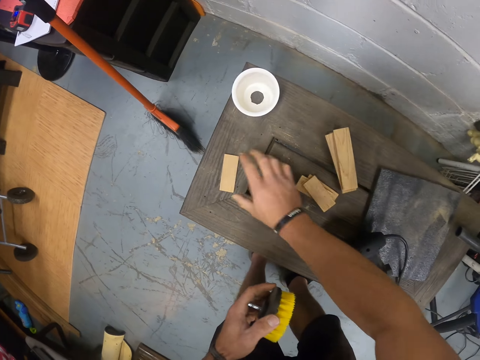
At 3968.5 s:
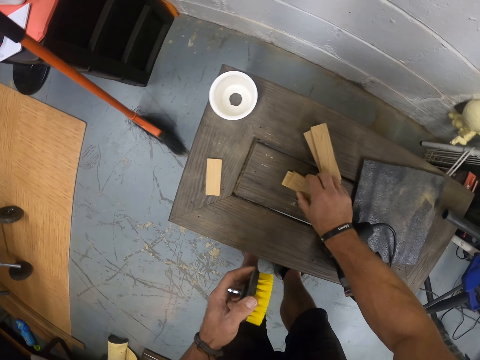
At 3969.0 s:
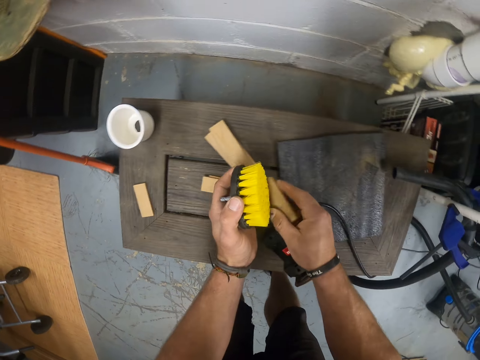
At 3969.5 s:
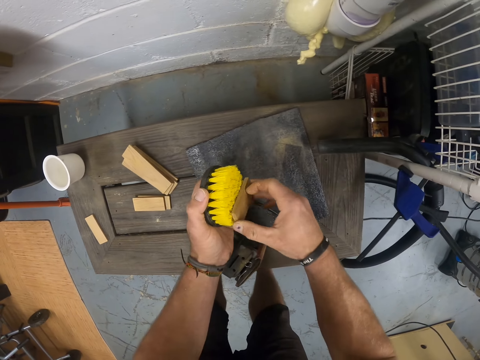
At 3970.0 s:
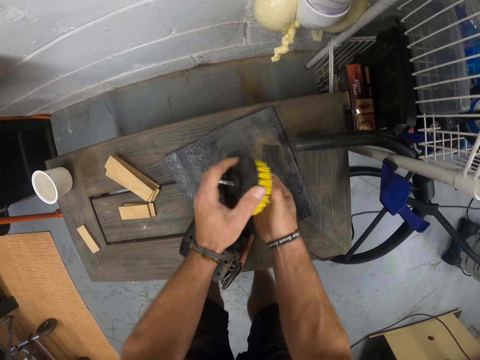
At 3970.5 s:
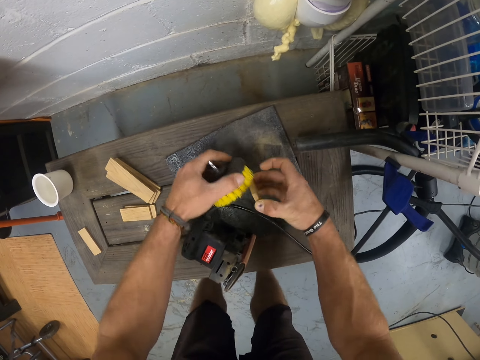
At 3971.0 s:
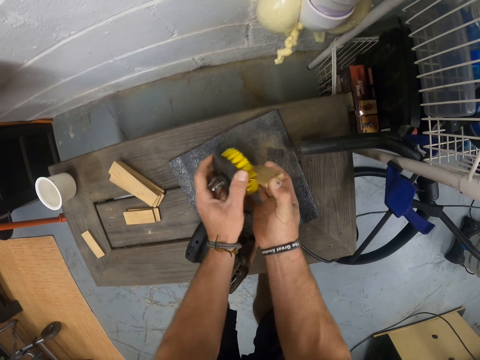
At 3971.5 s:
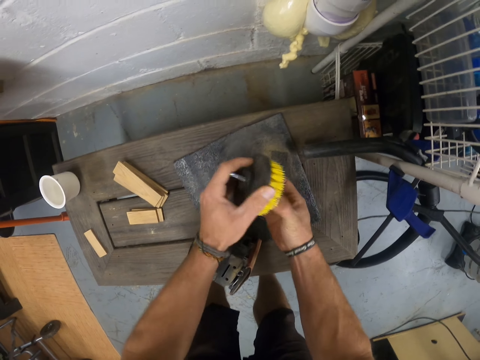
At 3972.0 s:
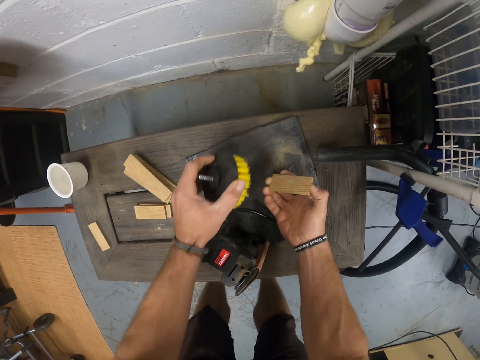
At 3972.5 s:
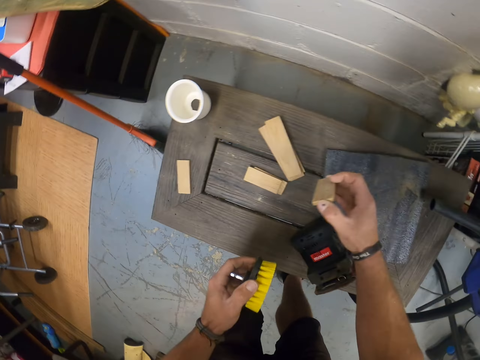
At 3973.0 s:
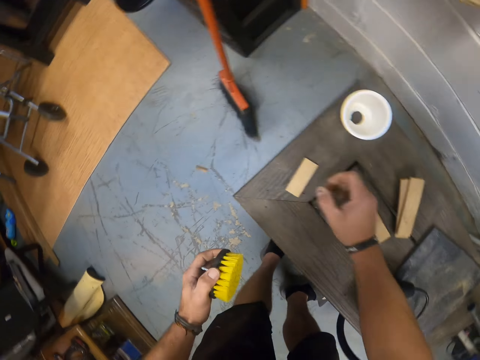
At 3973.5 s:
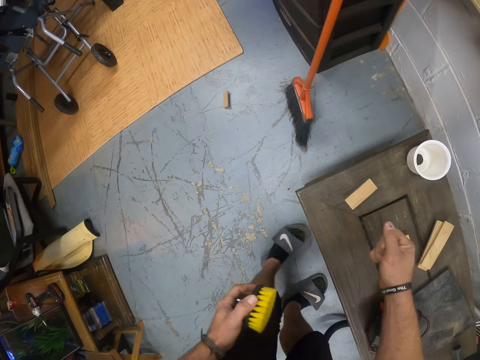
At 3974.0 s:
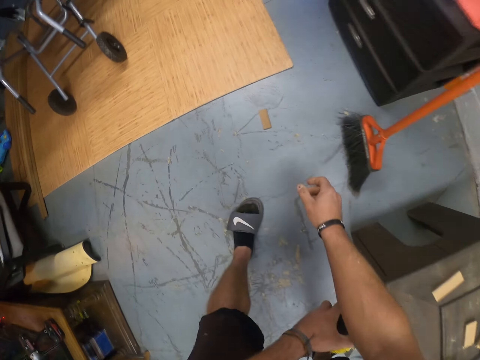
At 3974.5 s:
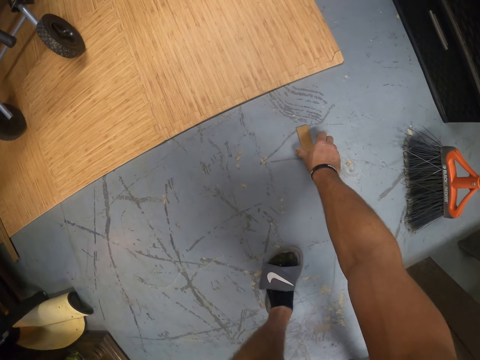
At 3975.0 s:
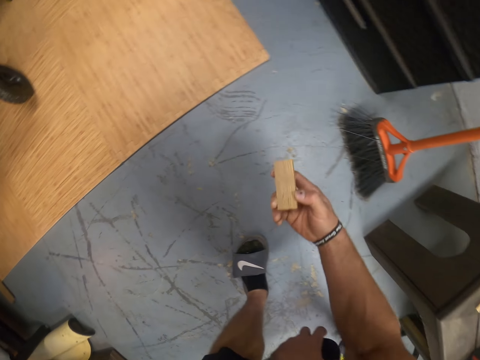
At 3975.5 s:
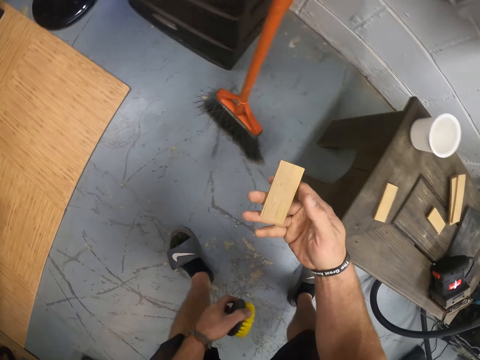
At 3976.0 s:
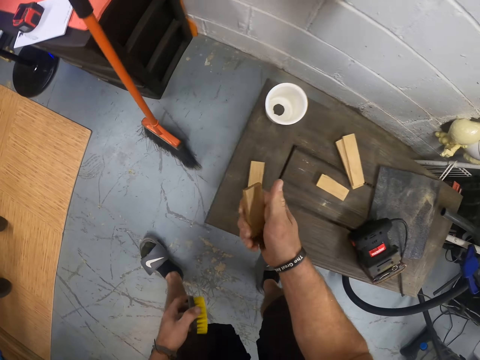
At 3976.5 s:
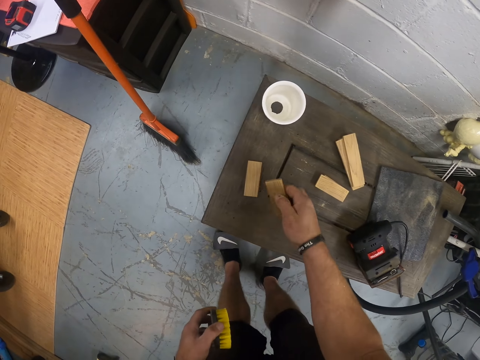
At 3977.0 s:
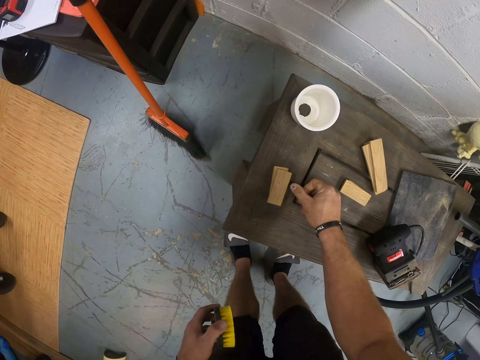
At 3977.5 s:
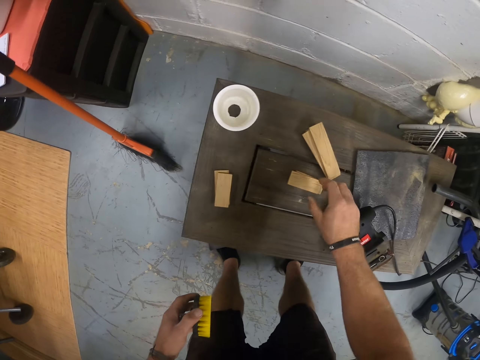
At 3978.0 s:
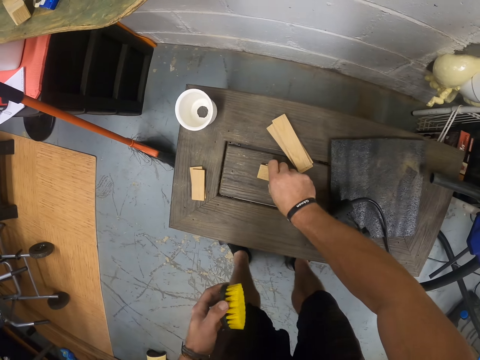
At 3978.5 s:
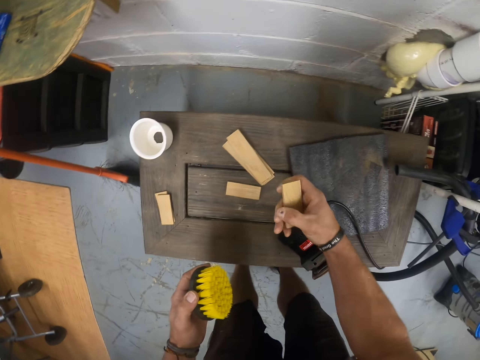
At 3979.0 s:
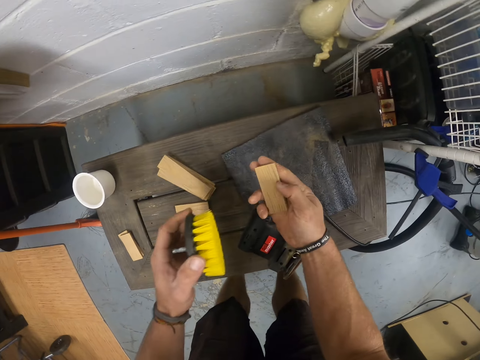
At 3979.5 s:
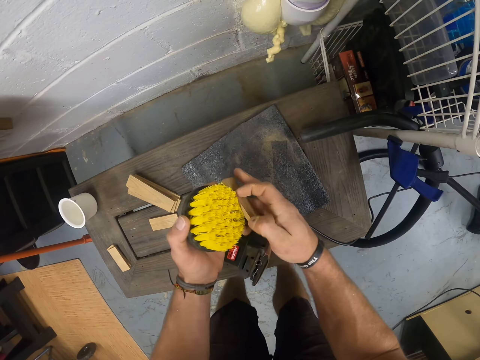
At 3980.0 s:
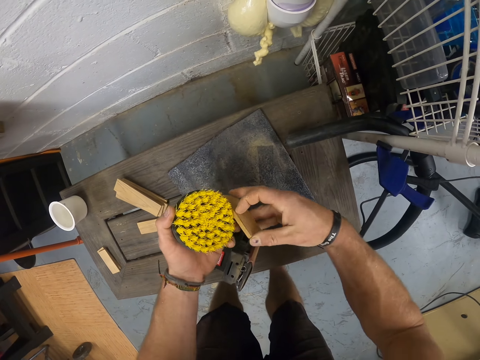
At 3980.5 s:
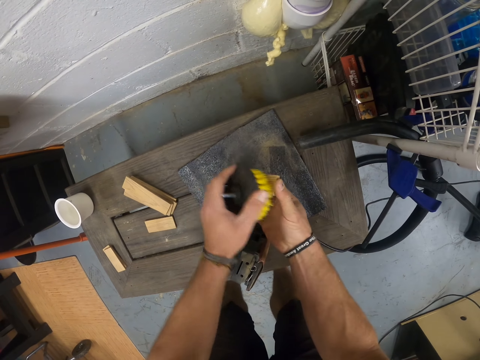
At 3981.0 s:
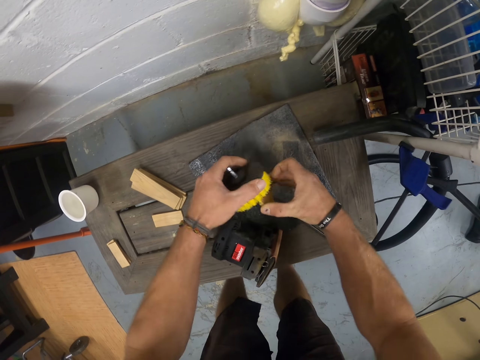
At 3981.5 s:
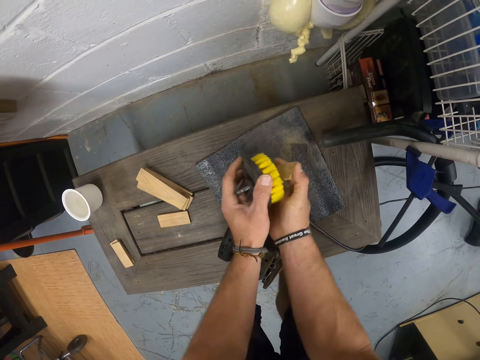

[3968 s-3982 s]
The camera wearer puts the wood on the table. He picks up a piece of wood from the table with his right hand. He brushes the piece of wood with the brush with his left hand. He picks a piece of wood. He drops the piece of wood on the ground with his right hand. He picks up the piece of wood from the ground with his right hand. He drops the piece of wood on the pile of wood with his right hand. He picks up the piece of wood from the ground with his right hand. He brushes the piece of wood with the brush with his left hand.

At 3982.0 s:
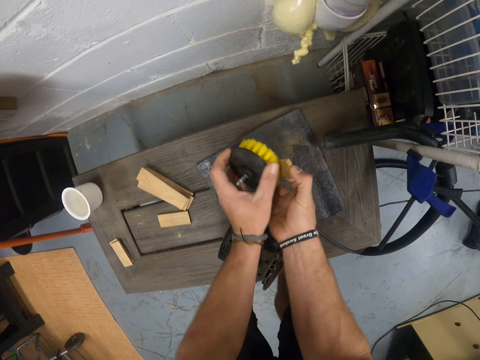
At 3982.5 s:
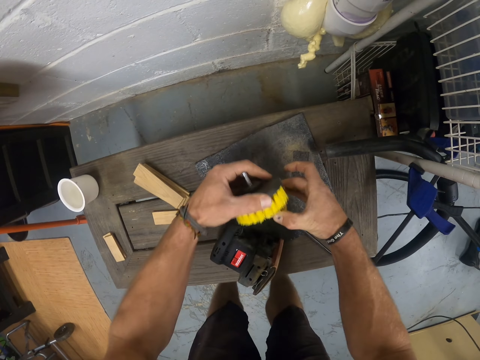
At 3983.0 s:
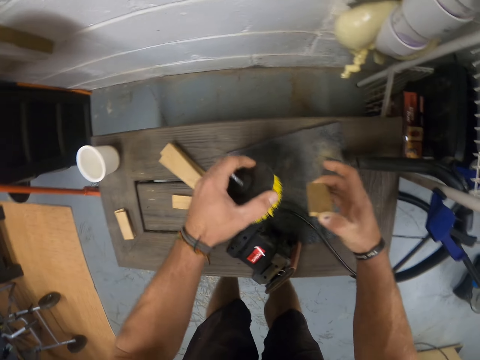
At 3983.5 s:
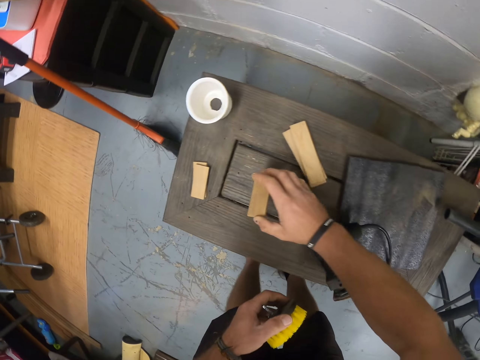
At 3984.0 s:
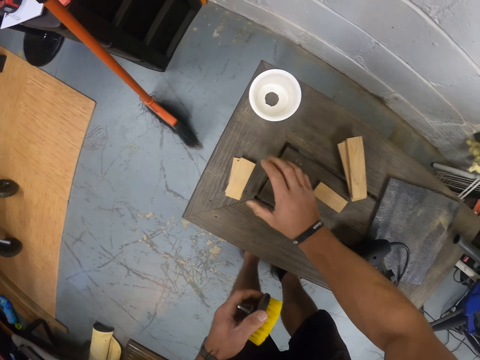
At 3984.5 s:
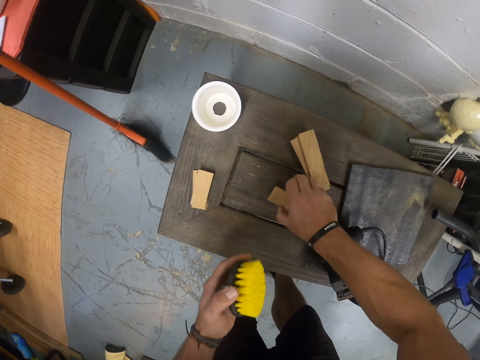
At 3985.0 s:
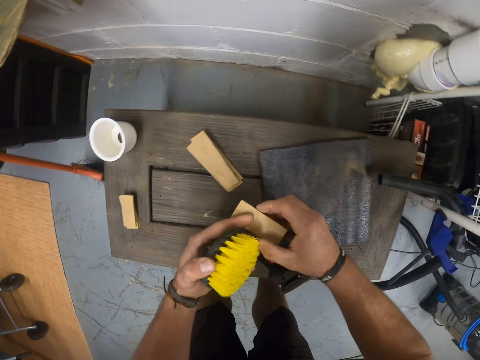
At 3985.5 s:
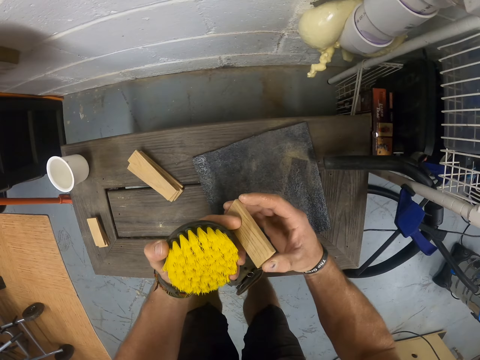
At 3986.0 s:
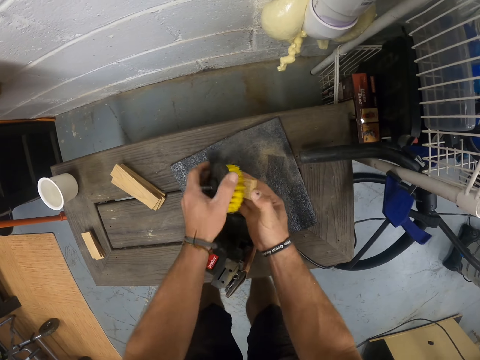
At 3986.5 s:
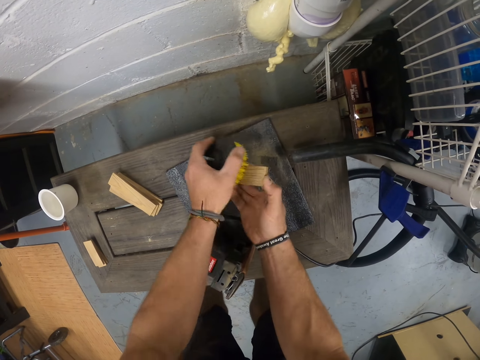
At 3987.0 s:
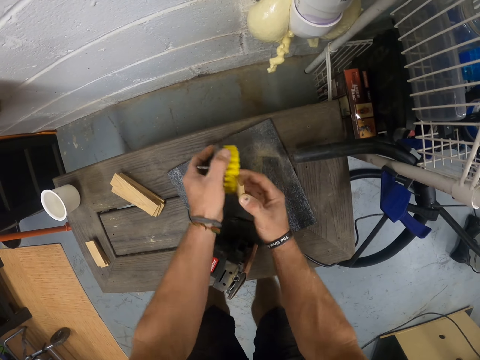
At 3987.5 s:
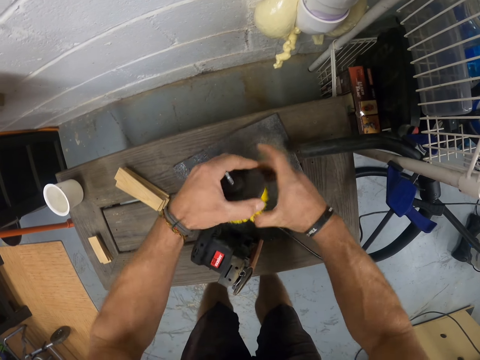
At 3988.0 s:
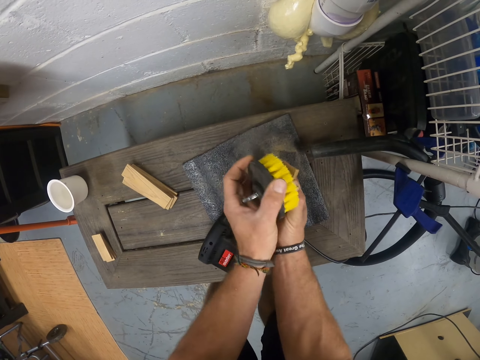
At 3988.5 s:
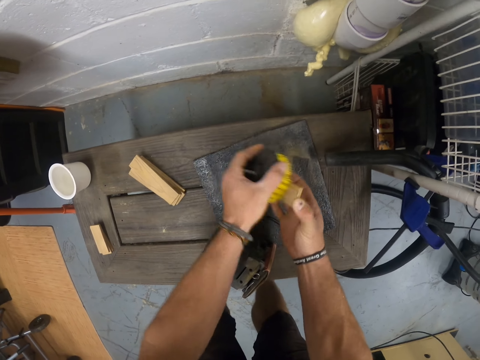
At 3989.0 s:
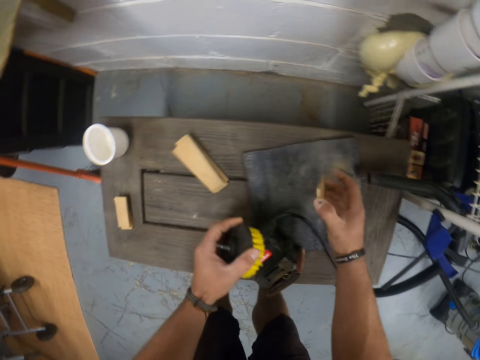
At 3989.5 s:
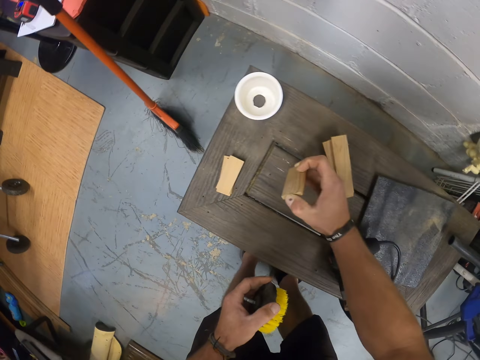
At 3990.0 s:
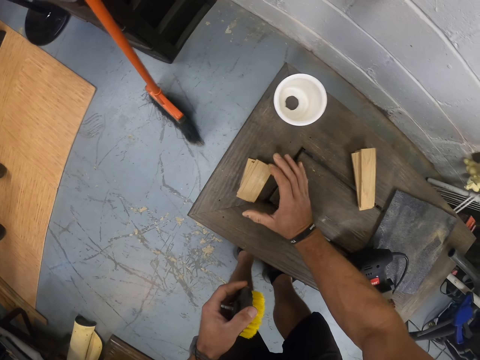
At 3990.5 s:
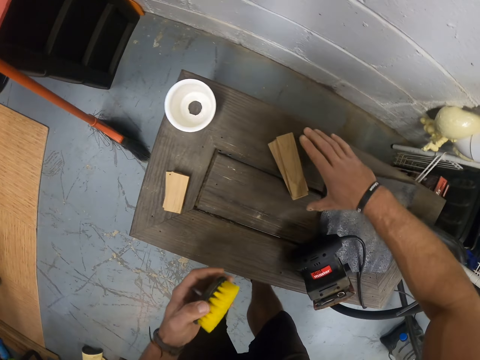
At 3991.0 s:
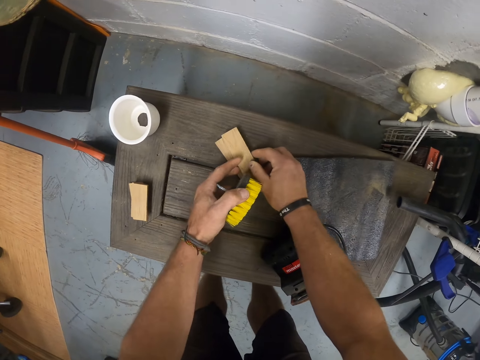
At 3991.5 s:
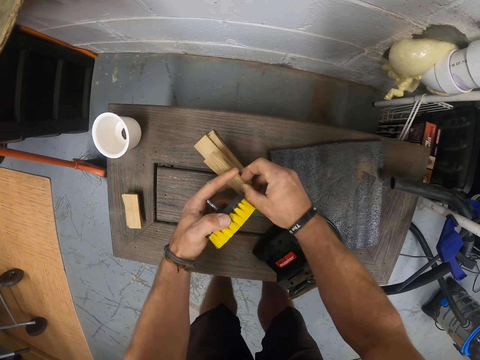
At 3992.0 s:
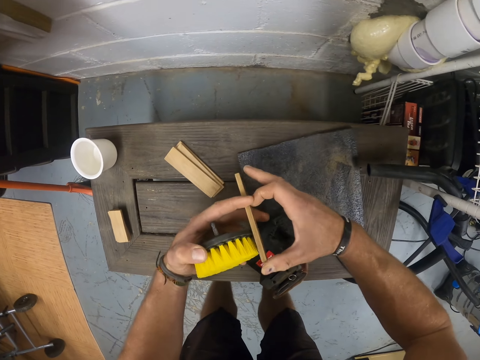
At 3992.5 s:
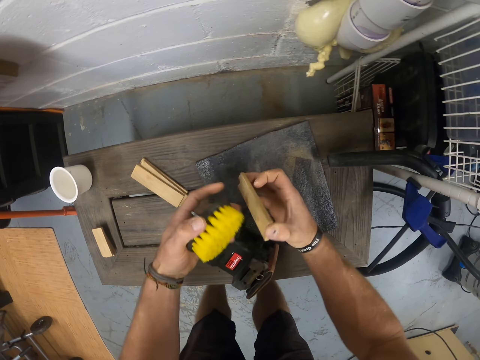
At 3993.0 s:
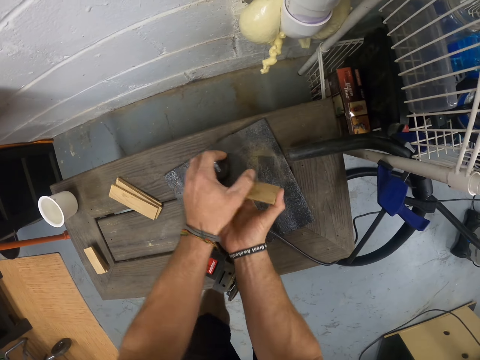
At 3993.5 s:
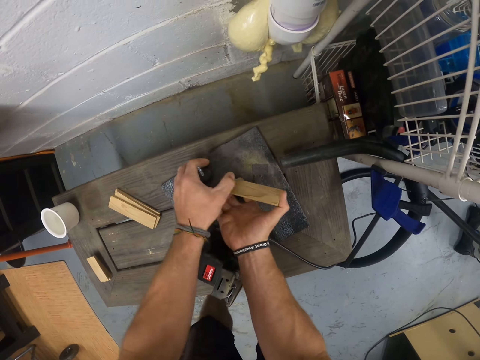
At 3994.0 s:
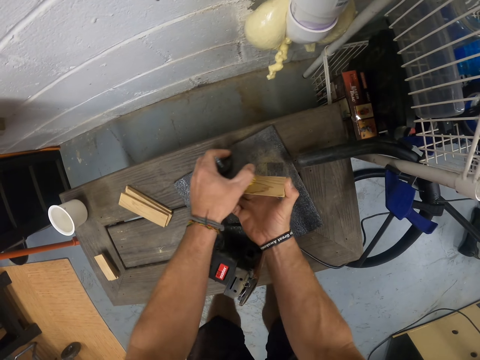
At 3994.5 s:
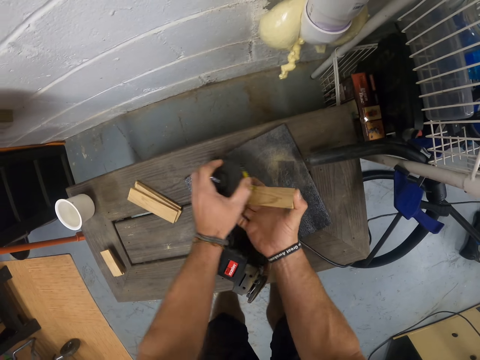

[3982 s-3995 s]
The camera wearer drops the piece of wood on the pile of wood with his right hand. He picks up the piece of wood from the table with his right hand. He adjusts the piece of wood in both hands. He brushes the piece of wood with the brush with his left hand. He drops the piece of wood on the pile of wood with his right hand. He picks up the piece of wood from the table with both hands. He brushes the piece of wood with the brush with his left hand.
